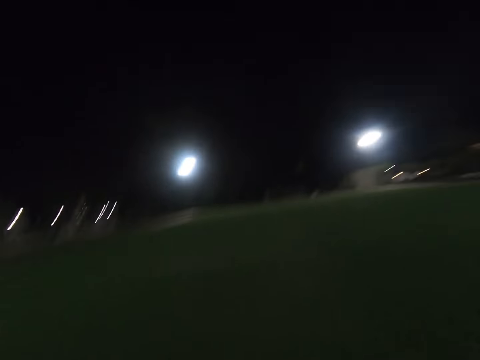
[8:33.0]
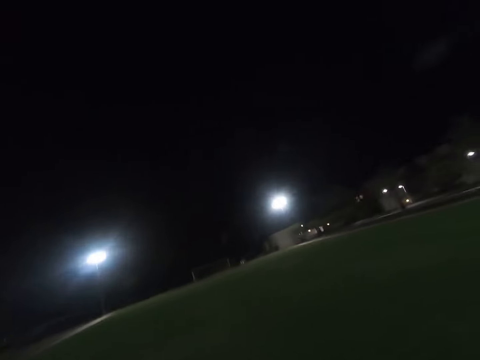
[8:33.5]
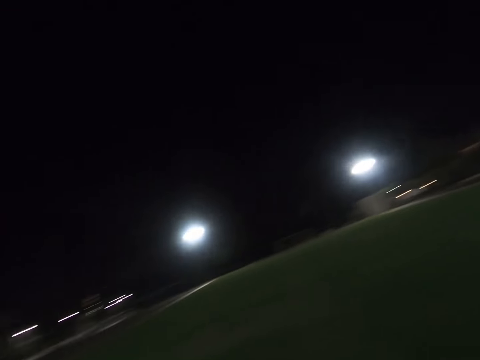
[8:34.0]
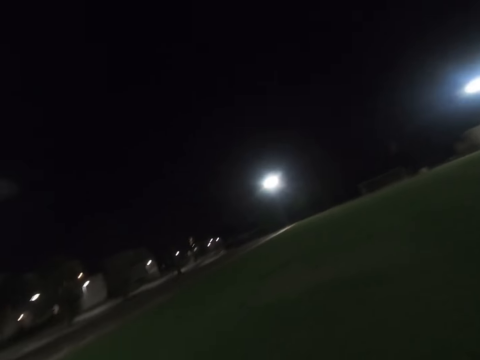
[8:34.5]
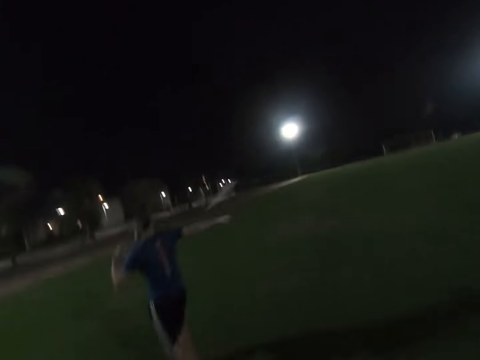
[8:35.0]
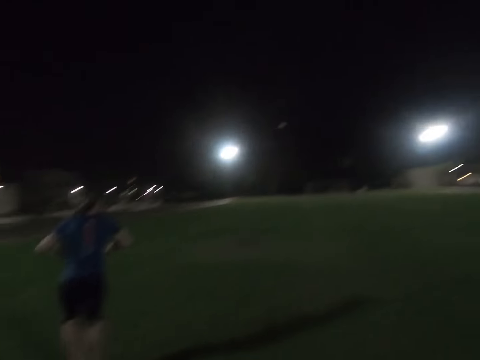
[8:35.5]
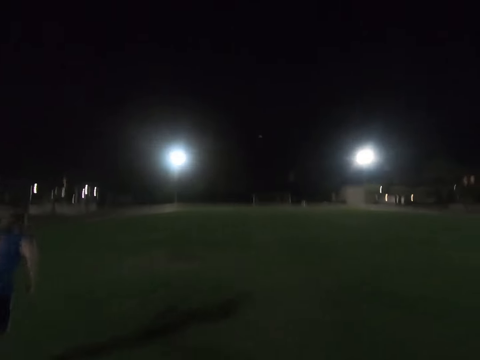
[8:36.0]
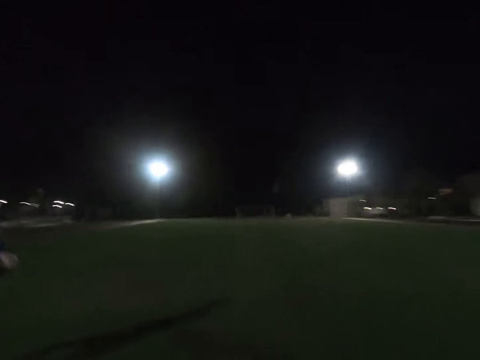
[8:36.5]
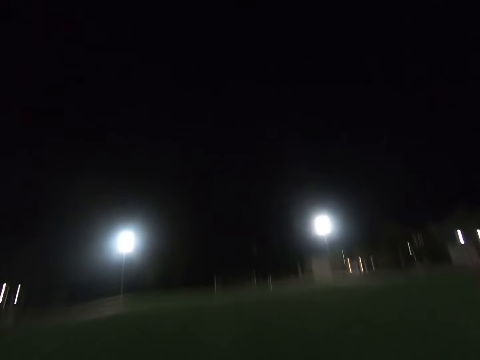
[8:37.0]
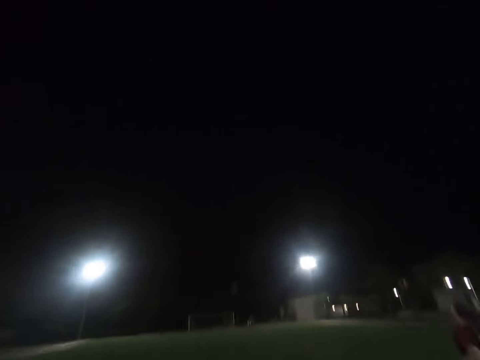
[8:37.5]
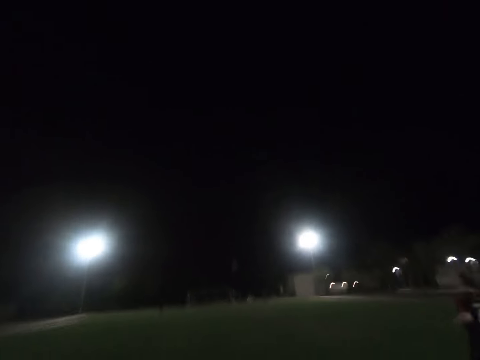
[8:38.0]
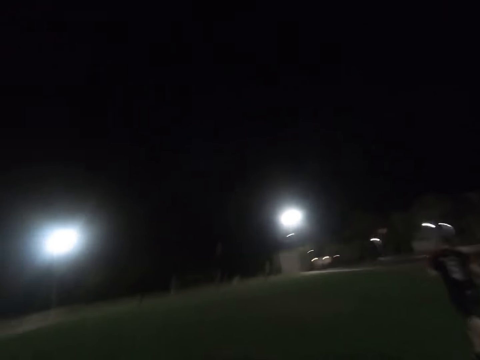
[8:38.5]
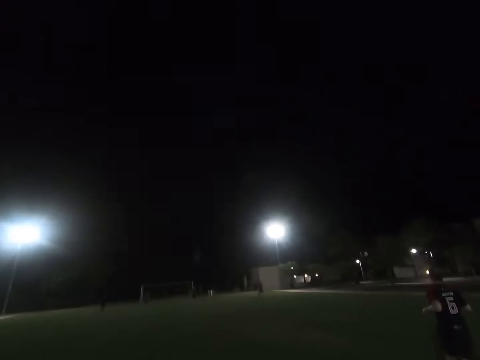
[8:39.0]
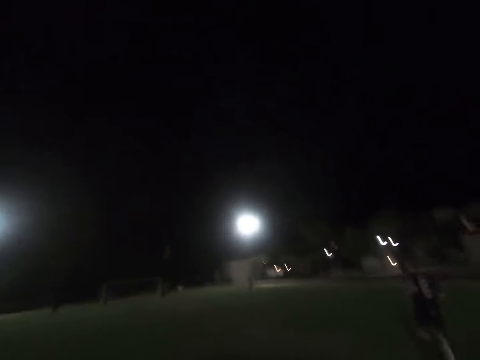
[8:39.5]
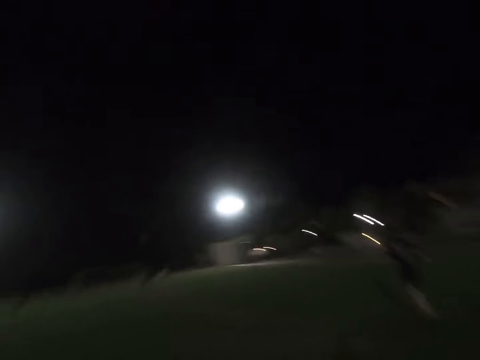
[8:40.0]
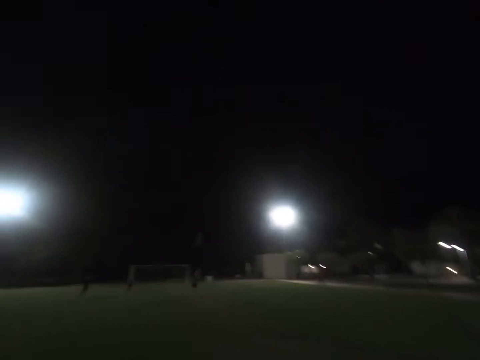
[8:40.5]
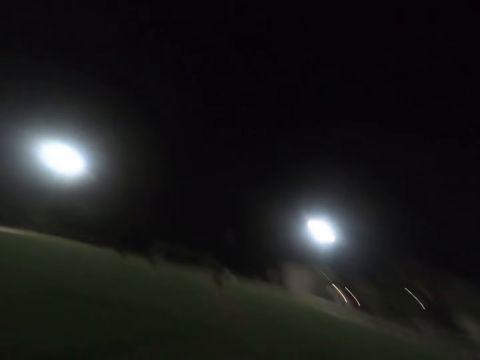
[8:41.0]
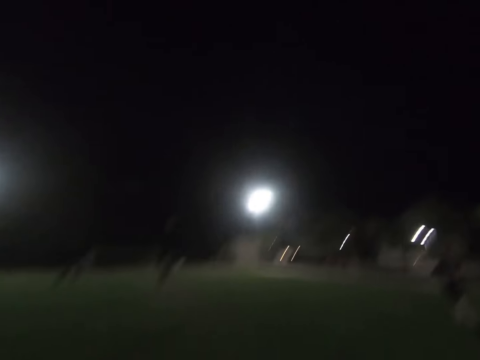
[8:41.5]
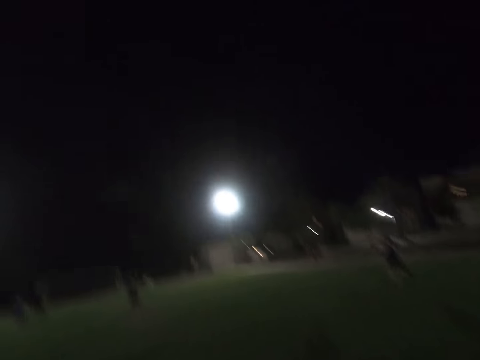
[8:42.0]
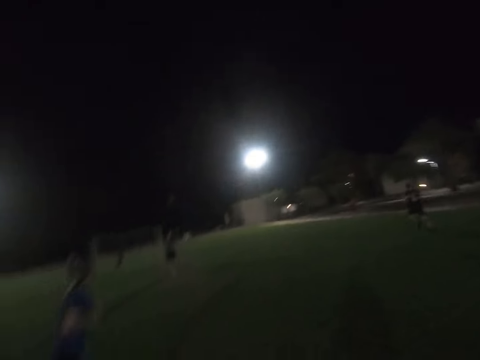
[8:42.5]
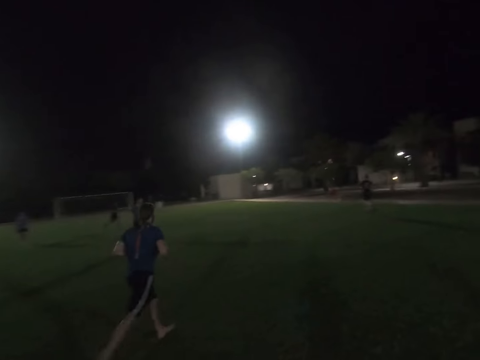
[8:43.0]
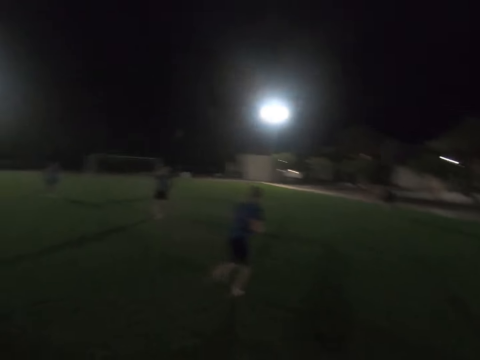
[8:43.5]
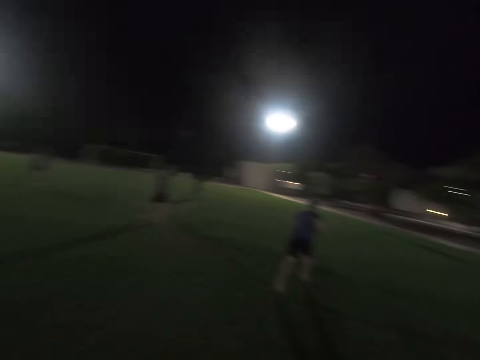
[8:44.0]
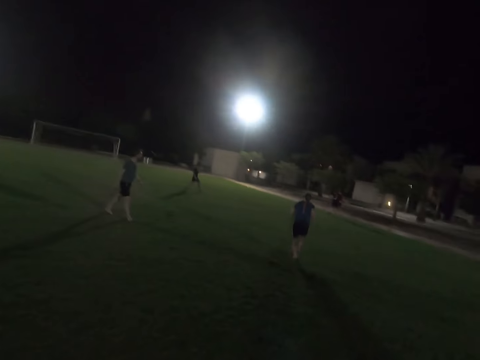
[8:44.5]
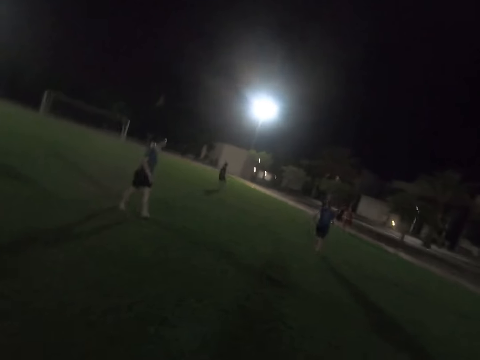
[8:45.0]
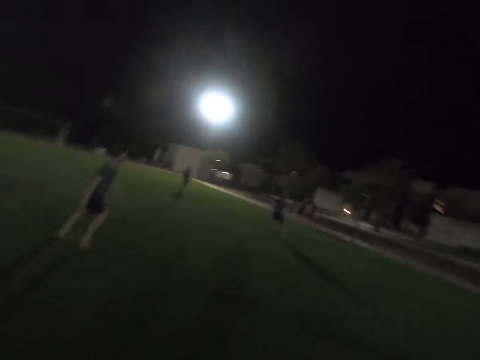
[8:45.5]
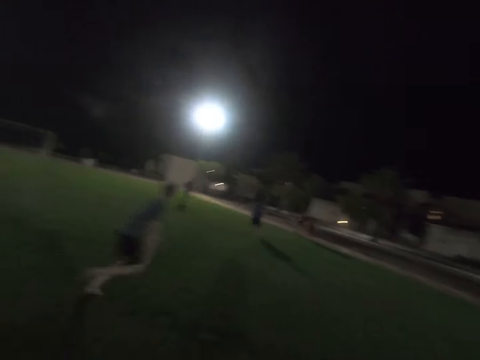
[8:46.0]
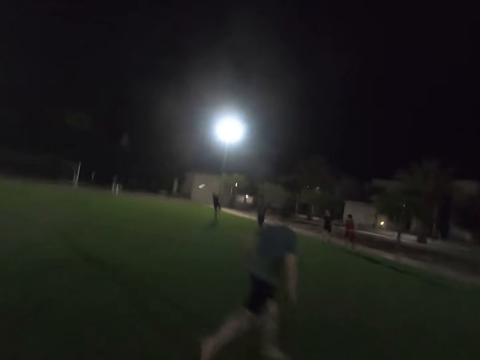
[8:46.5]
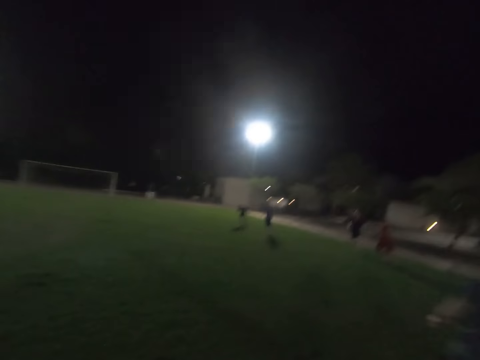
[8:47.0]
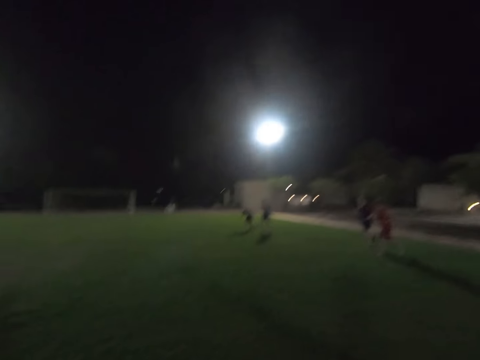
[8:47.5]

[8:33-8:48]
A man runs around the field. Another man throws the frisbee. A third man runs around the field. The camera wearer runs across the field. The first man runs around the field. He runs around the field again.

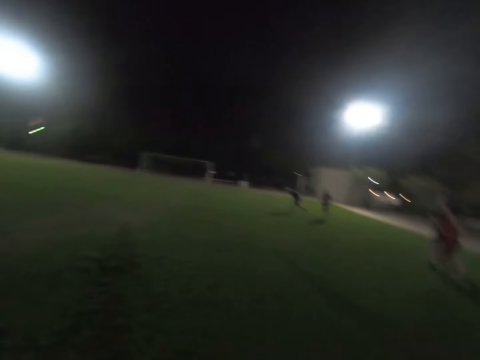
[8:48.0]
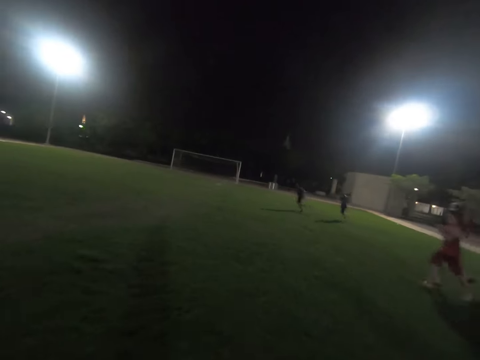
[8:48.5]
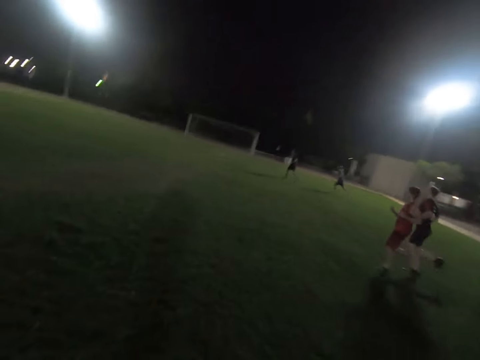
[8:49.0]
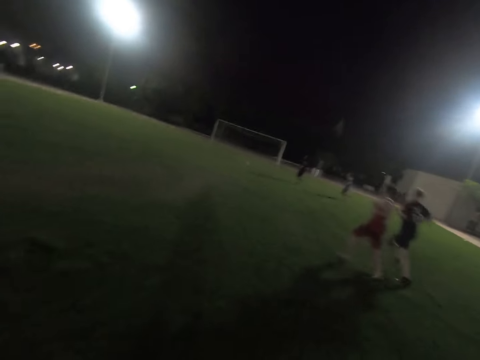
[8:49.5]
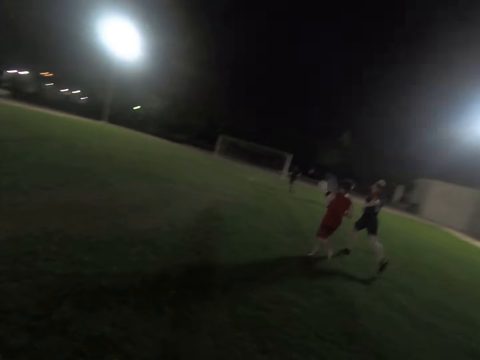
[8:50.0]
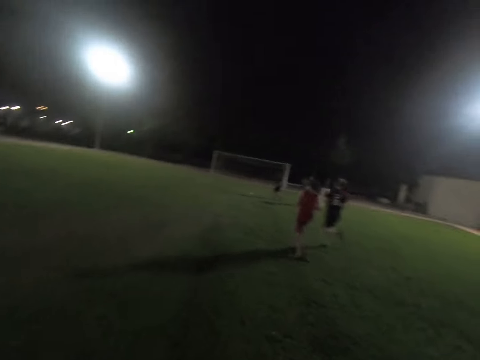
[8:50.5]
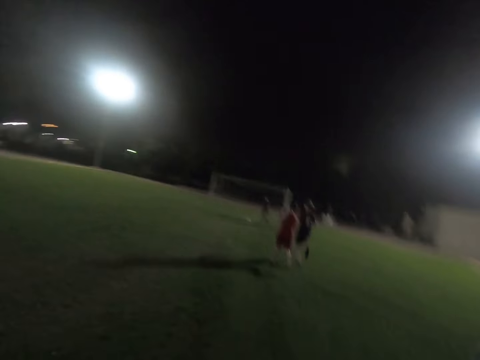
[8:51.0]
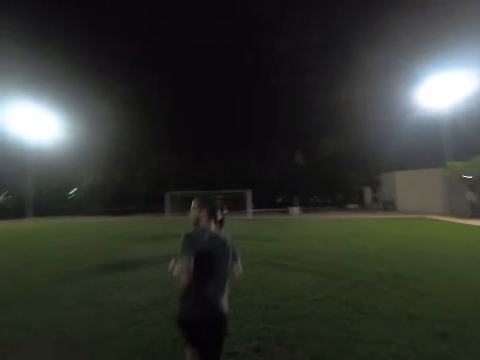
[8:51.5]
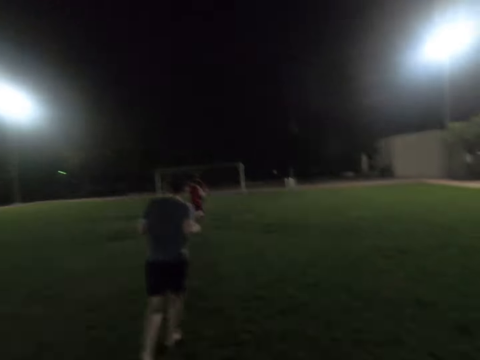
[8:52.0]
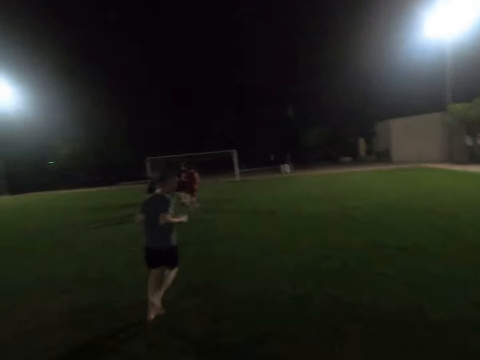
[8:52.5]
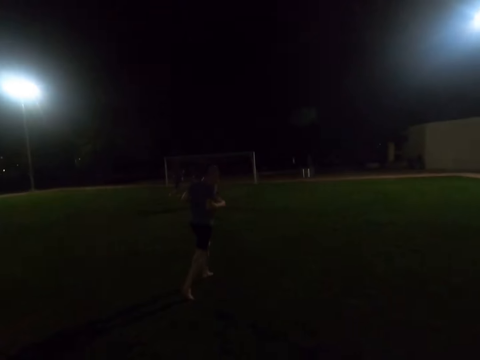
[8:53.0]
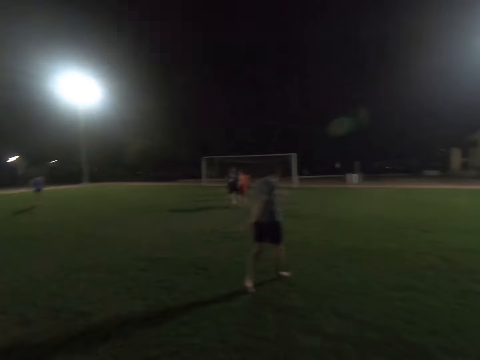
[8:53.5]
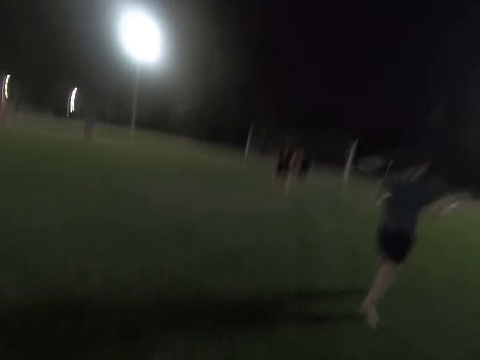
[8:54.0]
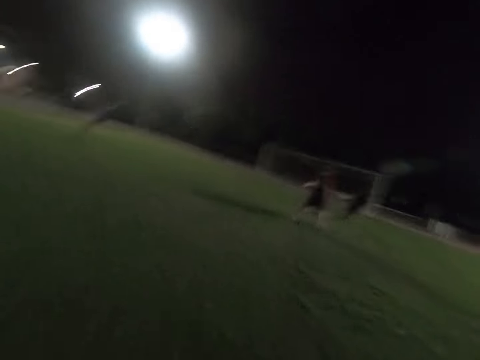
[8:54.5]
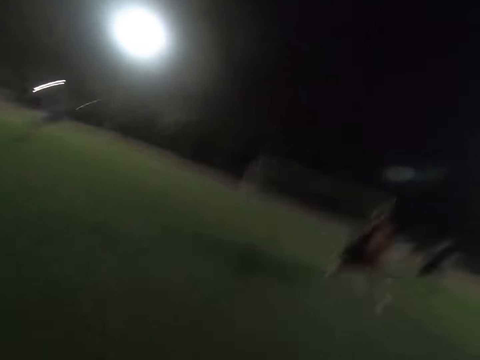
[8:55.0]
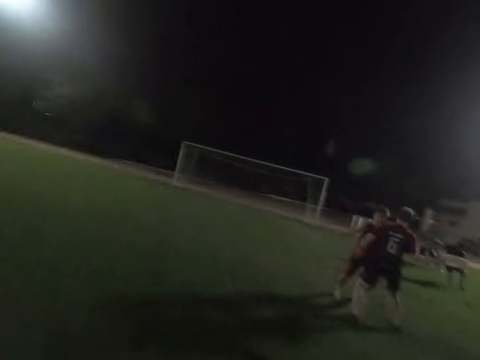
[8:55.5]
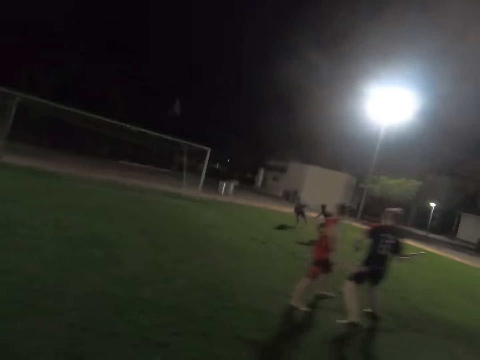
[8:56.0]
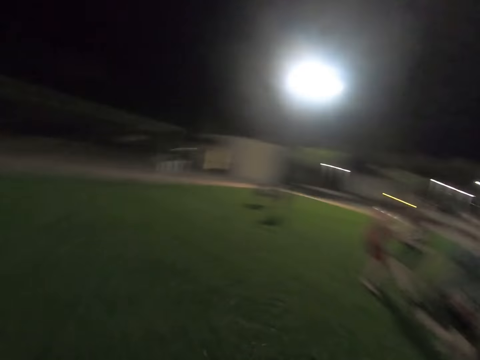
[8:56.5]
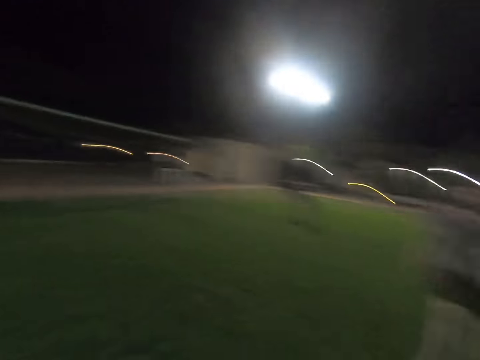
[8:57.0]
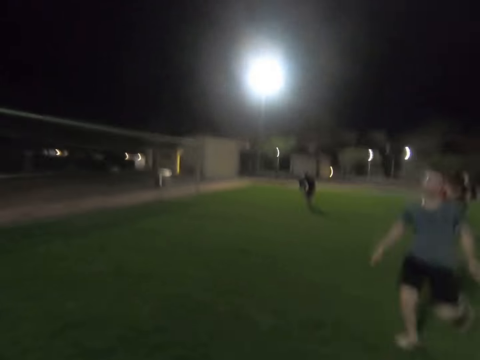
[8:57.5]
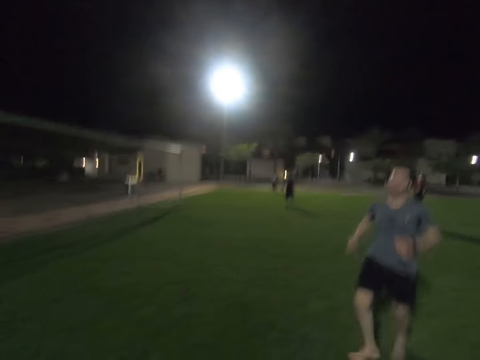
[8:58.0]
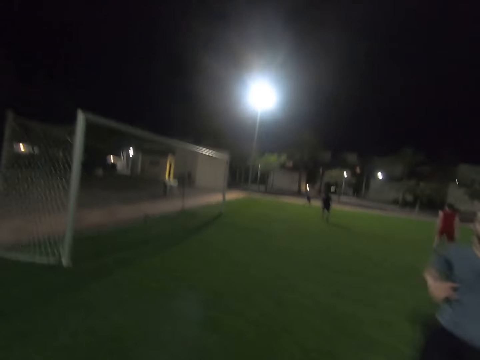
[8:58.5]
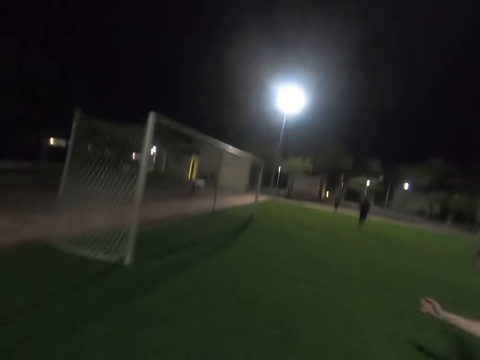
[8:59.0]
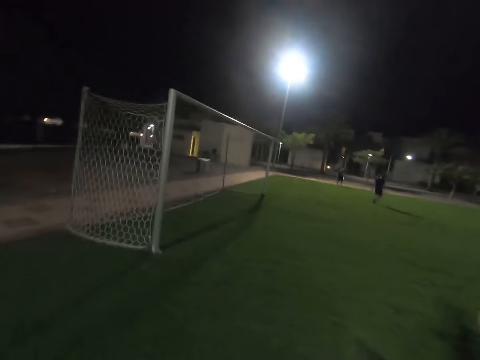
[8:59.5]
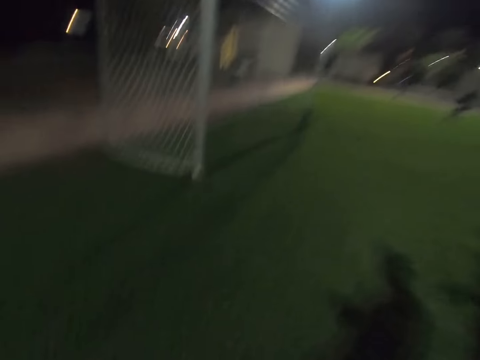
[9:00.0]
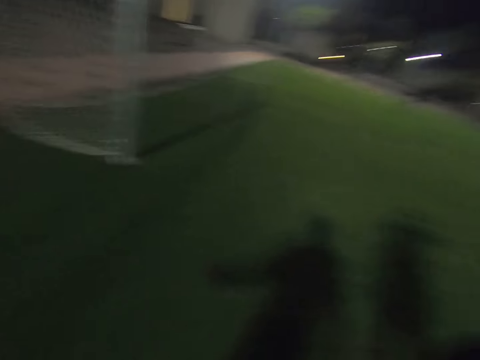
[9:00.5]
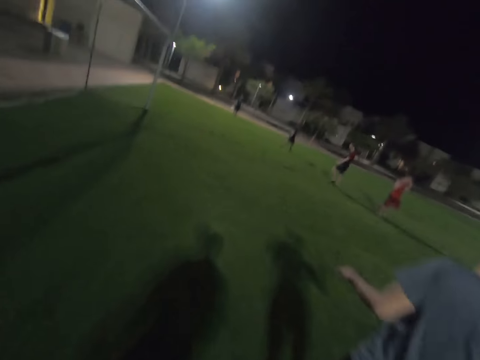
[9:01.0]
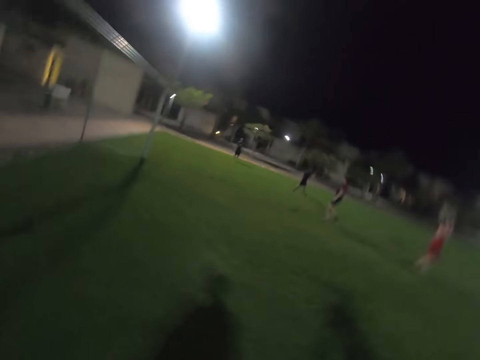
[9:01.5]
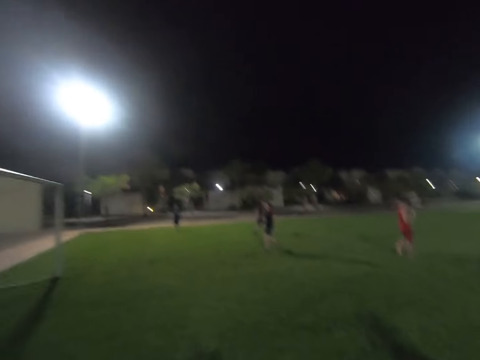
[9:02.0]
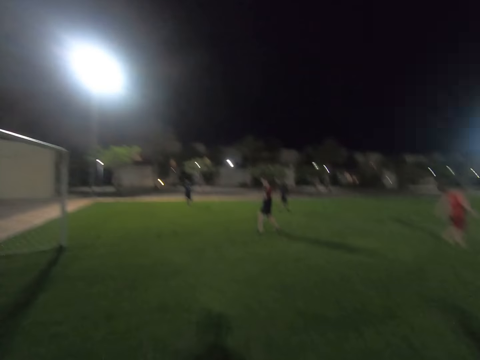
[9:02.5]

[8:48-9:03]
A man runs around the field. Another man runs around the field. A third man runs around the field. The third man runs around the field again. The third man walks around the field.
